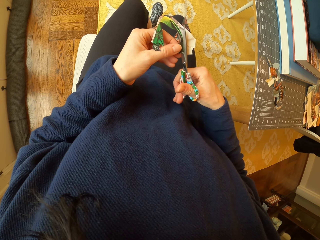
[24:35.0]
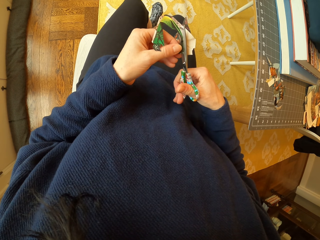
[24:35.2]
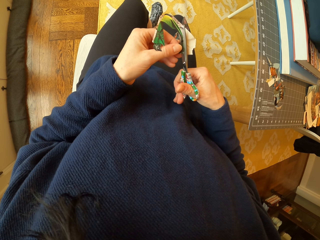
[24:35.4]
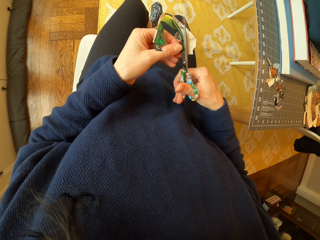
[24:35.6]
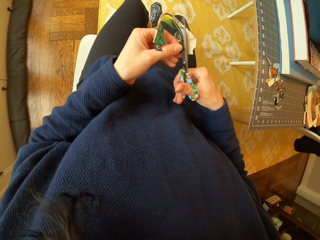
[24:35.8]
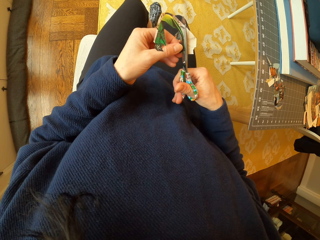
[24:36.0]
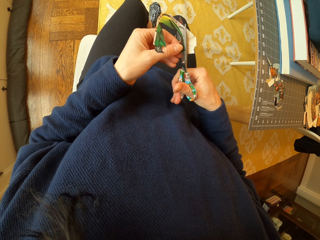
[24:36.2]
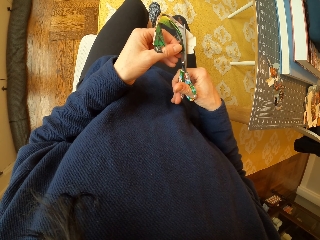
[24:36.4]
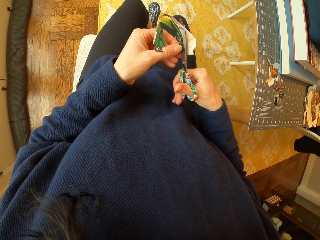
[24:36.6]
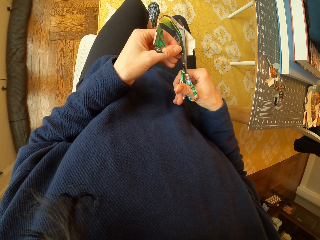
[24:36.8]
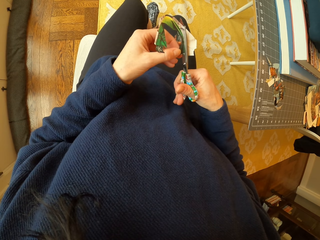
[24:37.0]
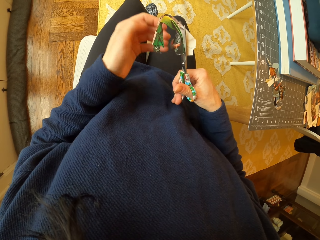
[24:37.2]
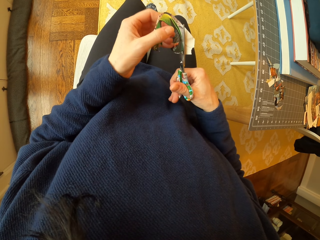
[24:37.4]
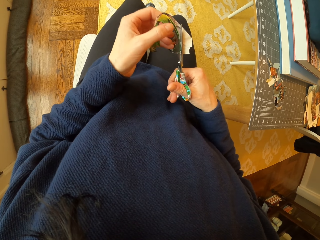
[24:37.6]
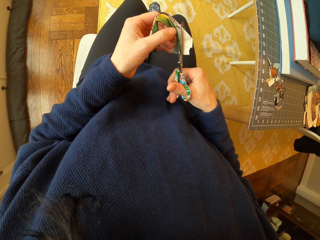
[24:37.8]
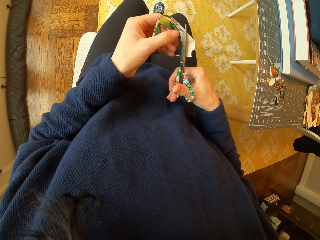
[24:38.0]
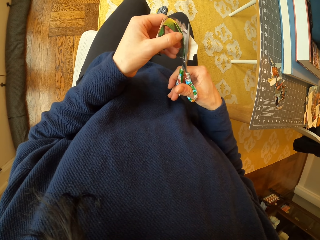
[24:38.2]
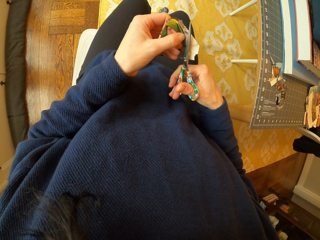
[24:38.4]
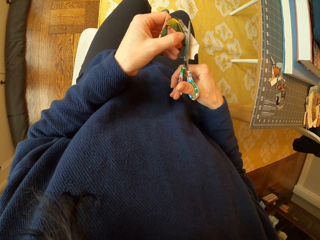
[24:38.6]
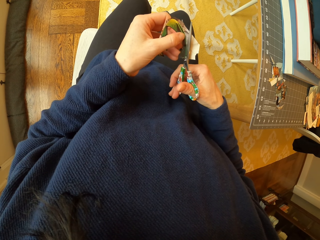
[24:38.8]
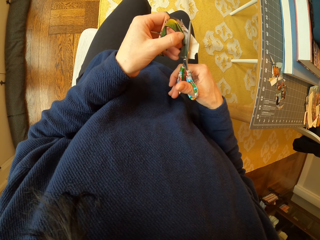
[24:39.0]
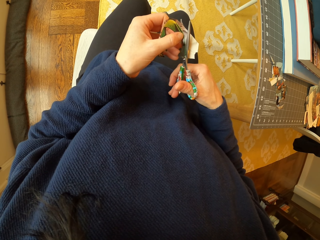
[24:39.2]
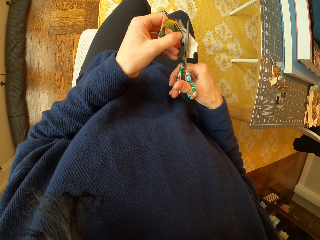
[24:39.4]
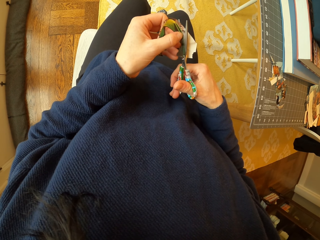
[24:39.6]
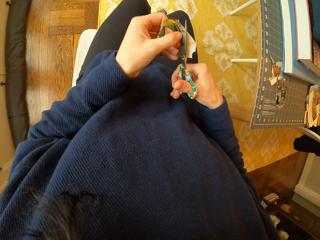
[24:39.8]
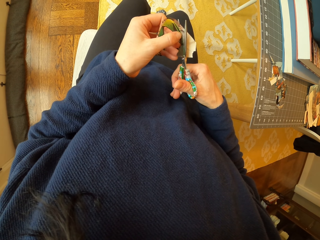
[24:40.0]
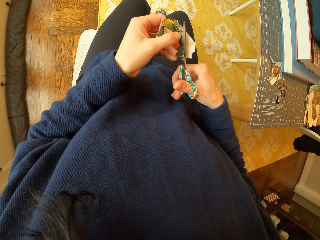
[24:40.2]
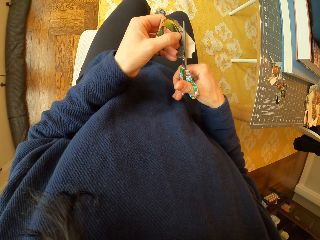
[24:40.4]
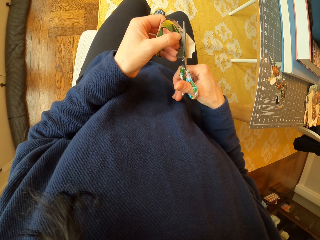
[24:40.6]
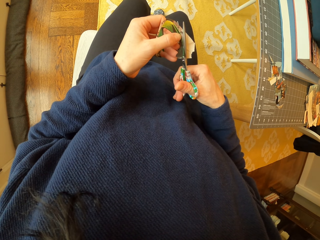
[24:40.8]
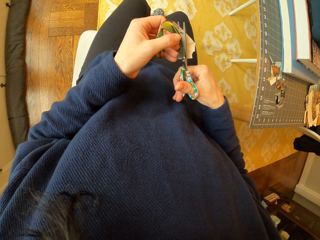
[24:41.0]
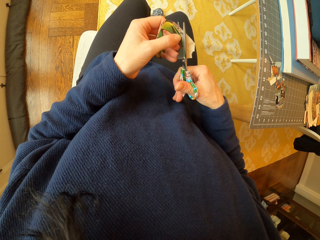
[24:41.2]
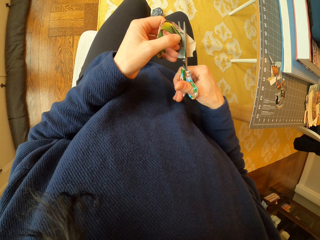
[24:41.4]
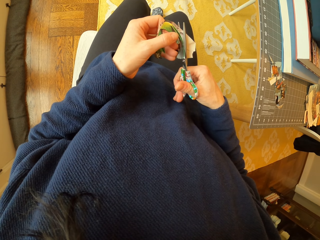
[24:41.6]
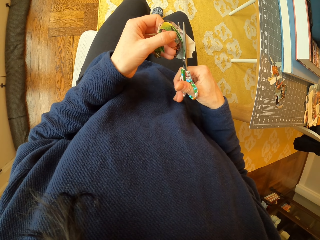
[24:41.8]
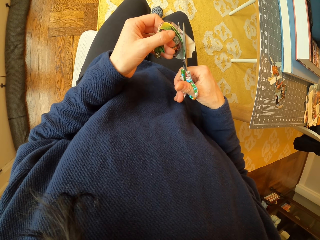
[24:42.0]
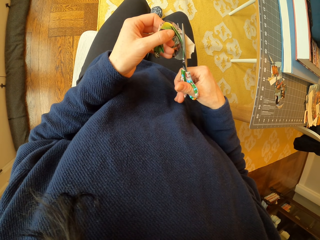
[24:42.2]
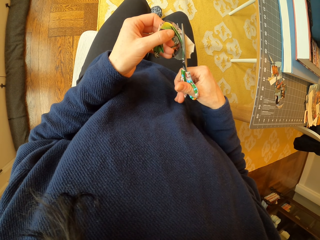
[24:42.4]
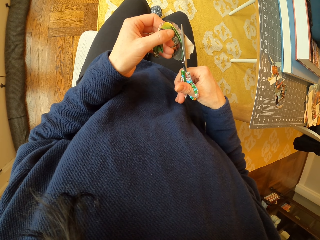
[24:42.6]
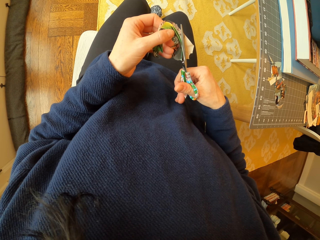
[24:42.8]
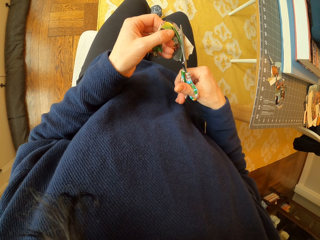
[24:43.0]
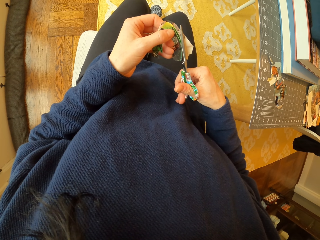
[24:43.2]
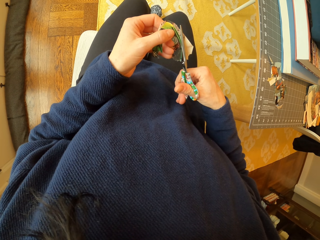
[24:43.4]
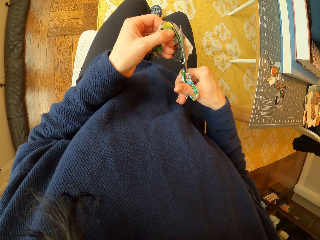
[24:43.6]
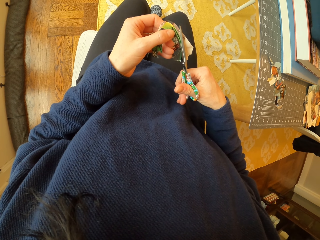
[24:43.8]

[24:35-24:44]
The camera wearer unhands the piece of paper. She moves her hand. She holds the piece of paper. She cuts the paper with the scissors.

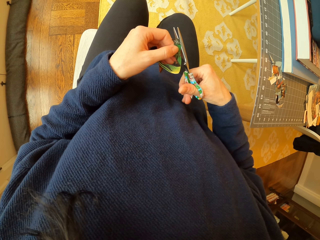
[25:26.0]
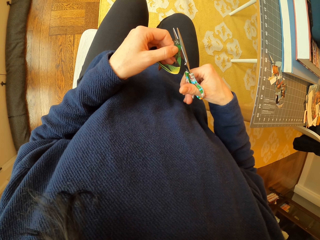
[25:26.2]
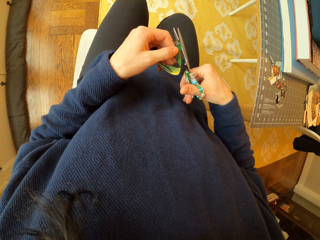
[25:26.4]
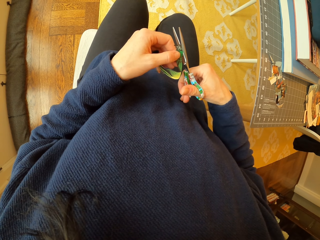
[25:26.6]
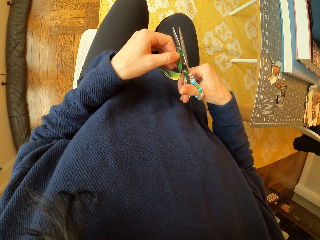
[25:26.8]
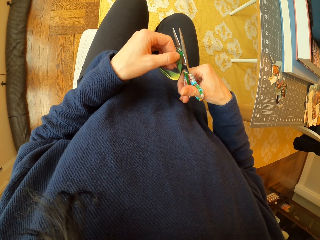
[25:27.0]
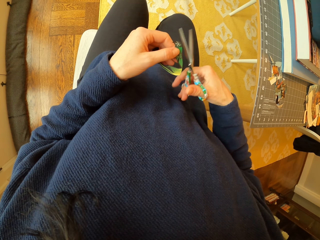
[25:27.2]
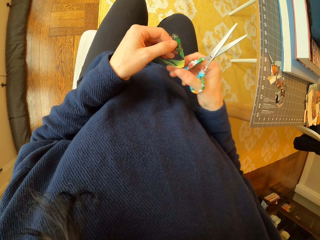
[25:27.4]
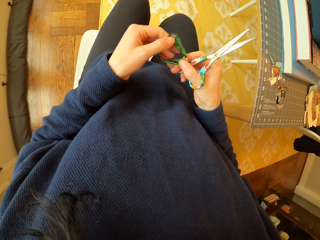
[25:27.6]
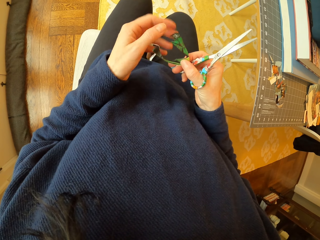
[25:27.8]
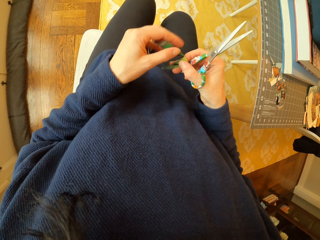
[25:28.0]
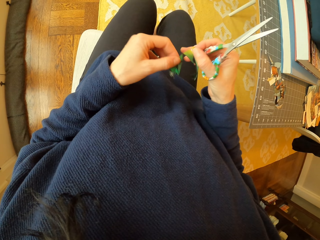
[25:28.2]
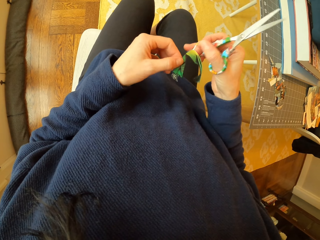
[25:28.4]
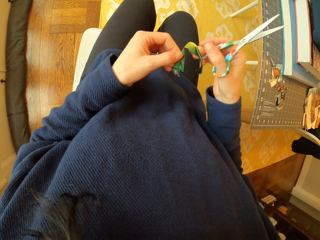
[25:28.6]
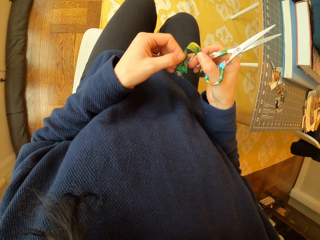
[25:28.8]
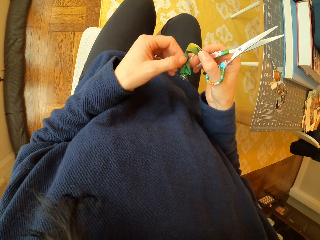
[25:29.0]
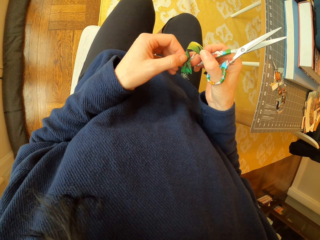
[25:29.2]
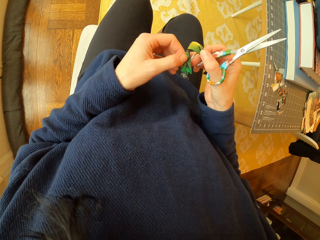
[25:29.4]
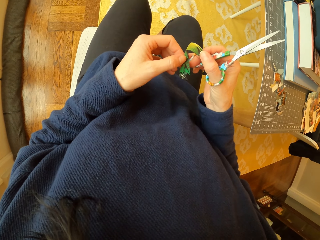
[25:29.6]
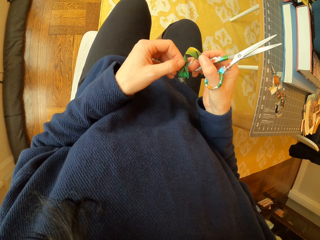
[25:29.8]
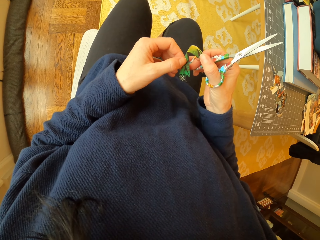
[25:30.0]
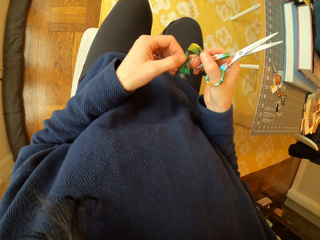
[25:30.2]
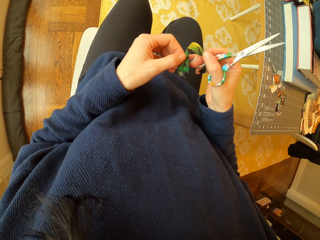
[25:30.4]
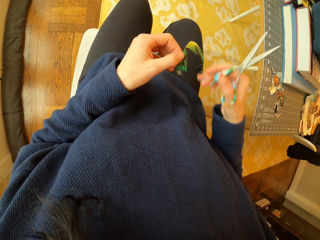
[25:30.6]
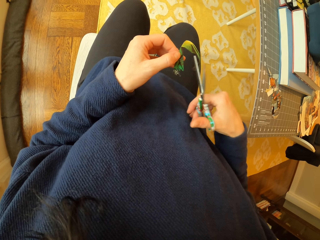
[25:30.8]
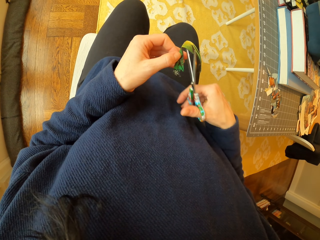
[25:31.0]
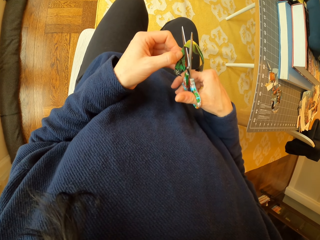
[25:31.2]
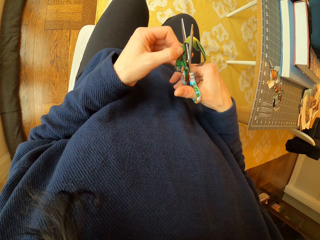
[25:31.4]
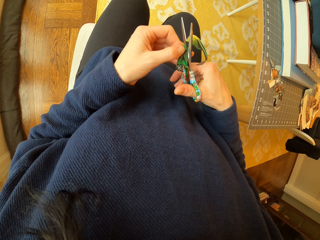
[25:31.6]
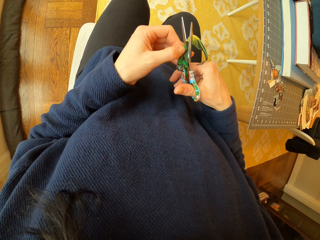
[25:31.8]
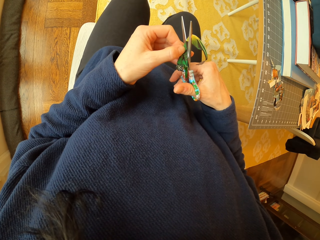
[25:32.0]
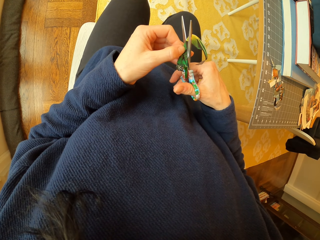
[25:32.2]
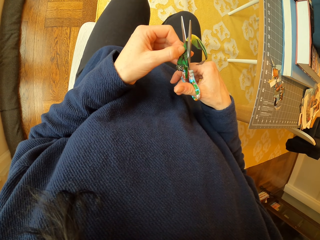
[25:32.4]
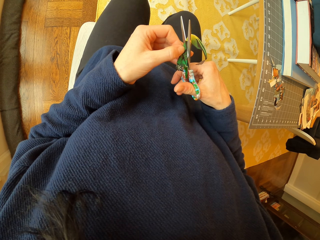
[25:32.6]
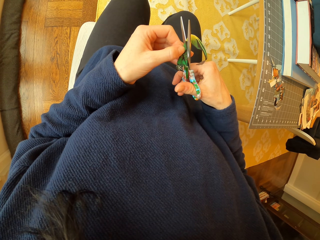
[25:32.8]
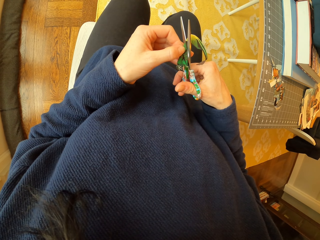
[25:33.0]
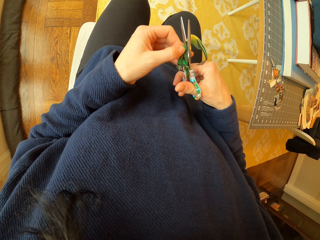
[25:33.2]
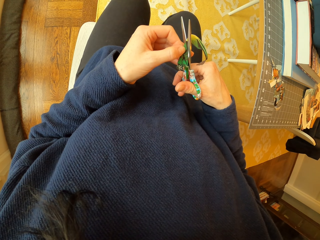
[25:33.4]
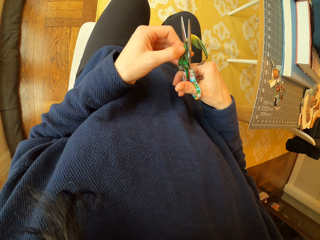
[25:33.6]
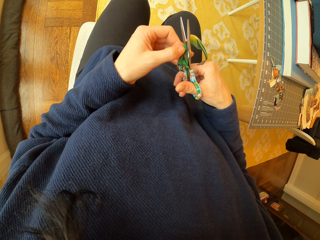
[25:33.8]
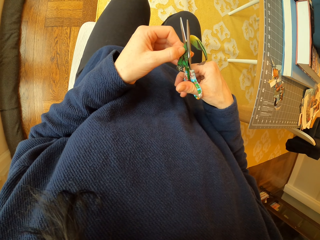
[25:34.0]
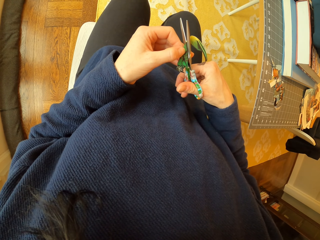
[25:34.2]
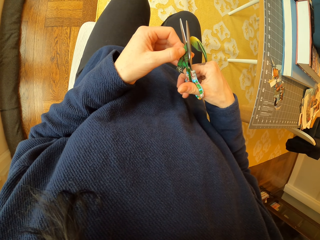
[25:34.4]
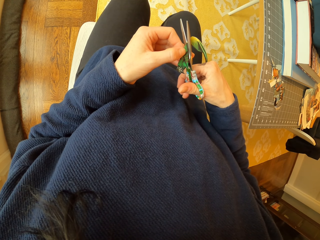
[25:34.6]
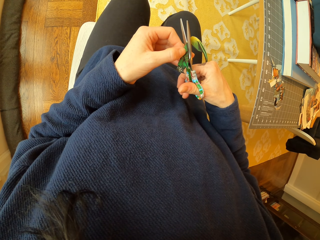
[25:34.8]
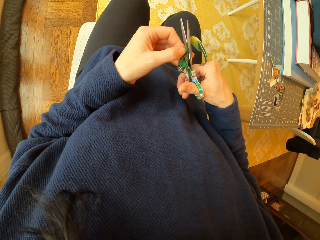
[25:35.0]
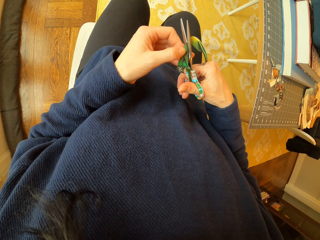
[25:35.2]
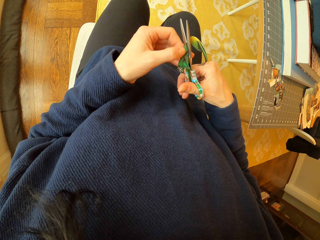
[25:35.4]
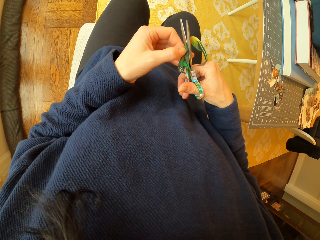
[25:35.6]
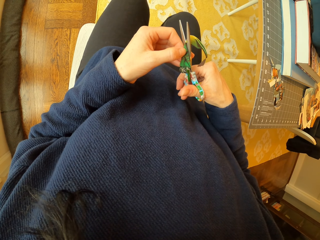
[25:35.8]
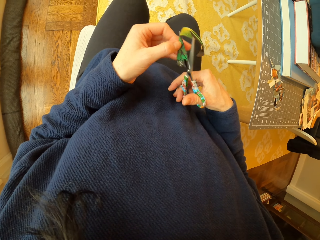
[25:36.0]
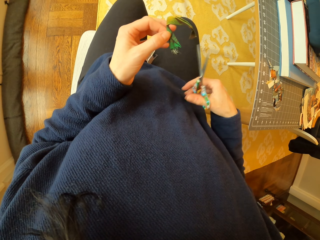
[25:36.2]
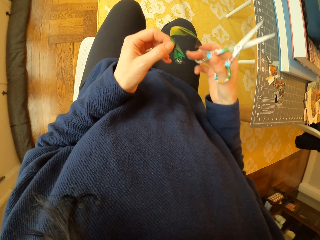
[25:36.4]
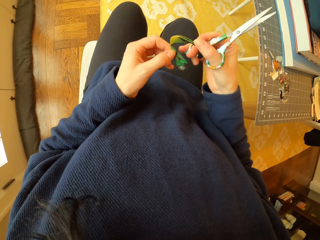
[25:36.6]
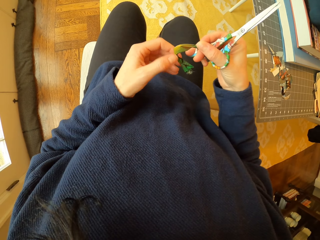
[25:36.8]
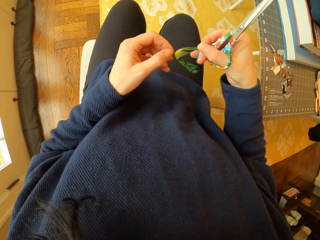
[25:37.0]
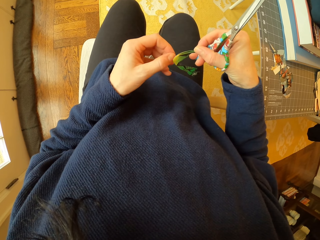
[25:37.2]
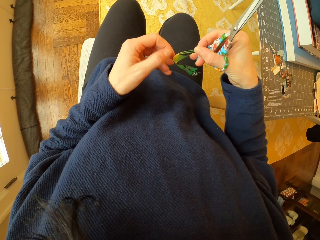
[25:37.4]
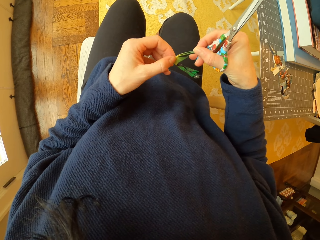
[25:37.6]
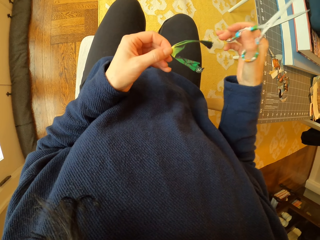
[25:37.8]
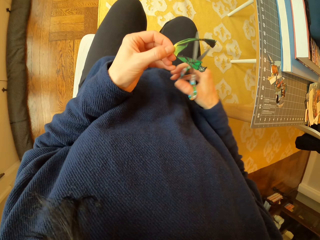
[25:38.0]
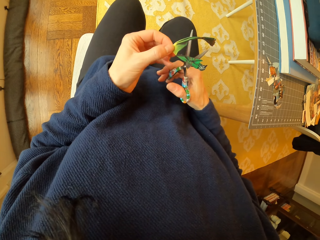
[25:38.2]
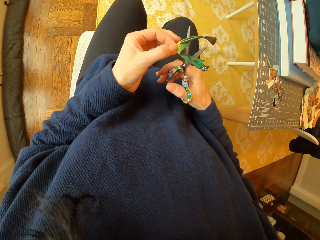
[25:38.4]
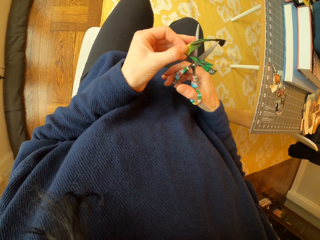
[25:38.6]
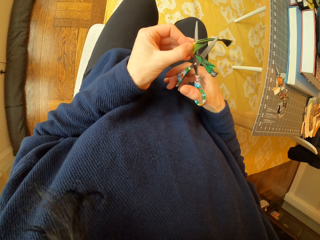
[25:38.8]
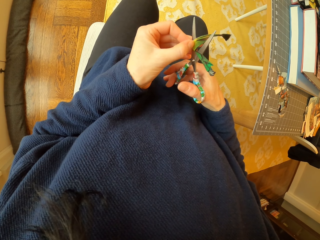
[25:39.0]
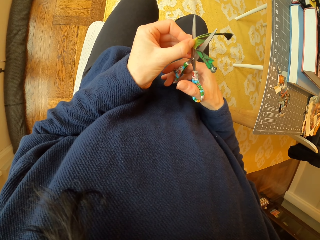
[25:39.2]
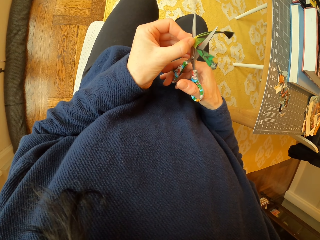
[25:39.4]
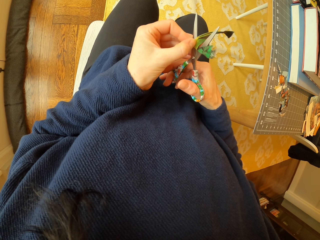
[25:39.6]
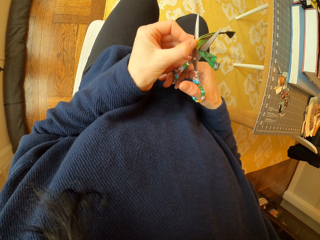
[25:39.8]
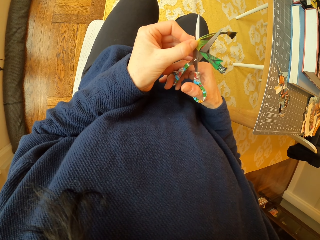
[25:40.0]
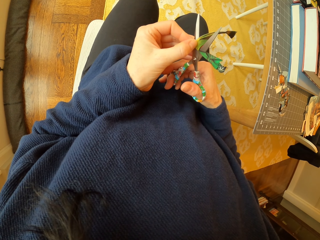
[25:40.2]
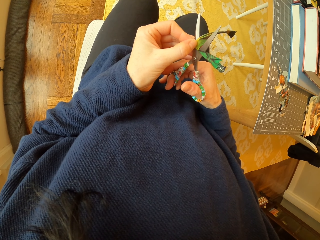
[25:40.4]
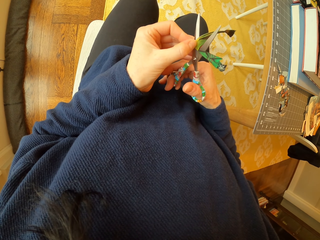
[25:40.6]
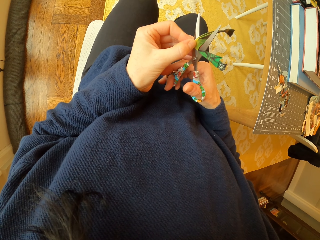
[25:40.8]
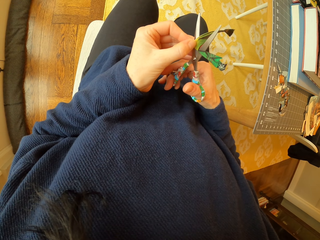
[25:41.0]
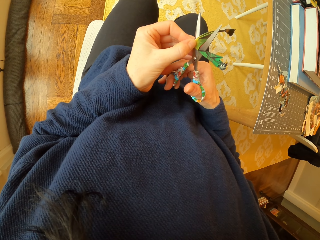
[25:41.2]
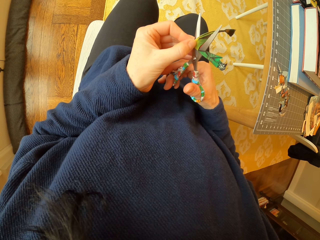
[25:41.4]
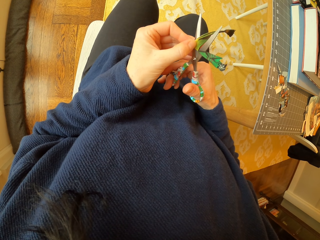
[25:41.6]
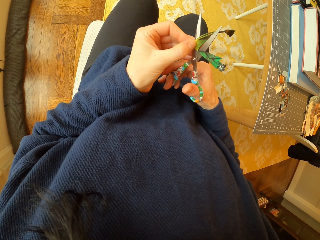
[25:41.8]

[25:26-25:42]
The camera wearer adjusts the paper. They pass the piece of paper to the right hand. They pass the piece of paper to the right hand again. They stare at the piece of paper. They hold the piece of paper with both hands. They hold the piece of paper with one hand. They cut the paper with the scissors. They adjust the piece of paper in the hand. They cut the paper with the scissors.
